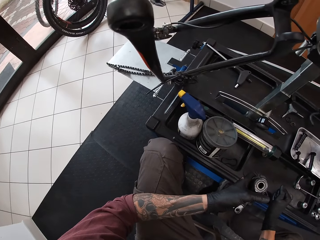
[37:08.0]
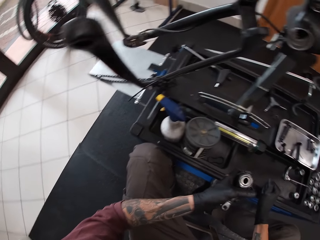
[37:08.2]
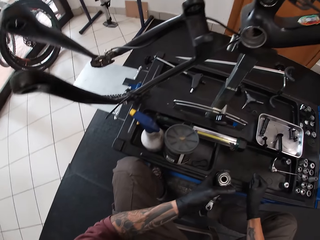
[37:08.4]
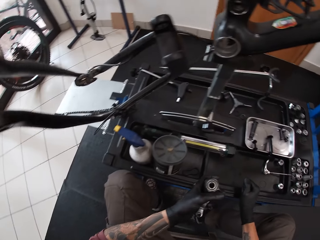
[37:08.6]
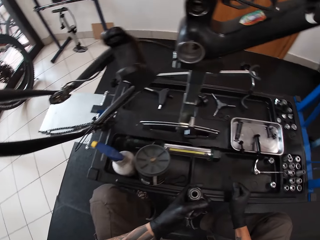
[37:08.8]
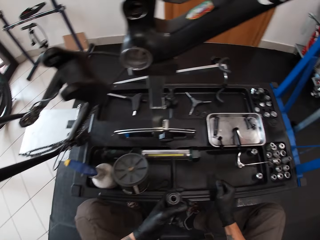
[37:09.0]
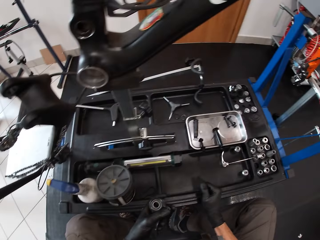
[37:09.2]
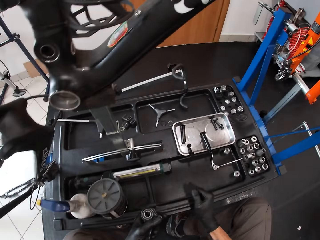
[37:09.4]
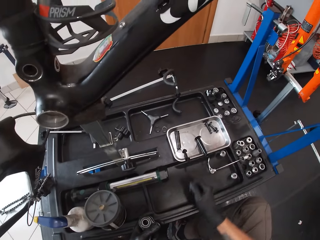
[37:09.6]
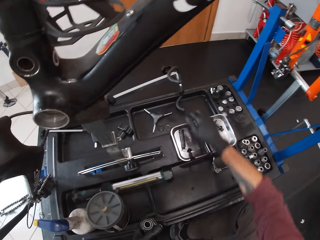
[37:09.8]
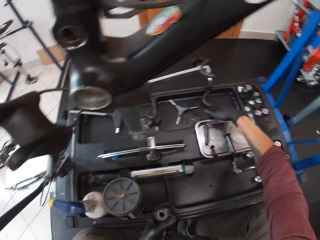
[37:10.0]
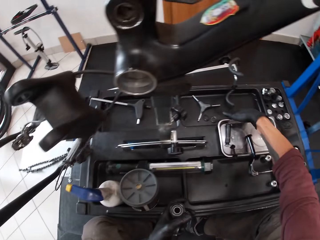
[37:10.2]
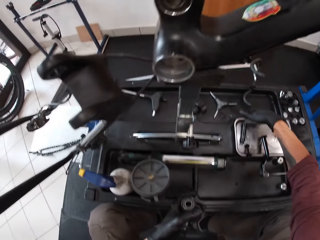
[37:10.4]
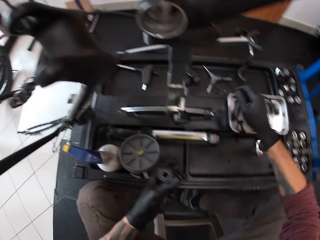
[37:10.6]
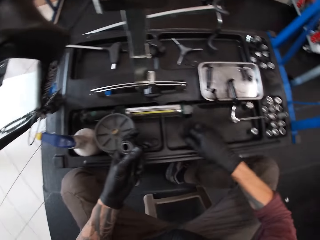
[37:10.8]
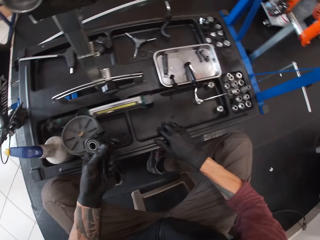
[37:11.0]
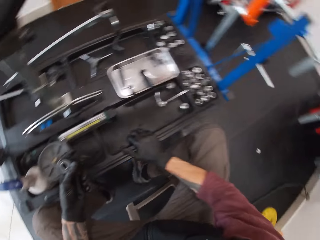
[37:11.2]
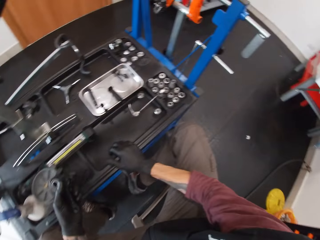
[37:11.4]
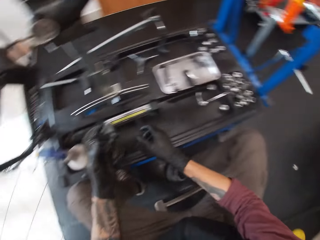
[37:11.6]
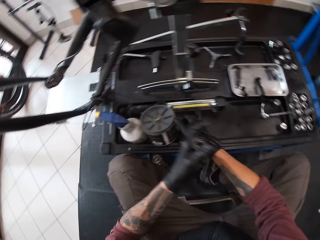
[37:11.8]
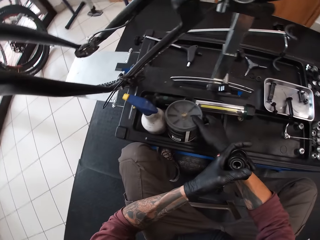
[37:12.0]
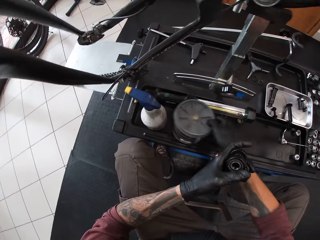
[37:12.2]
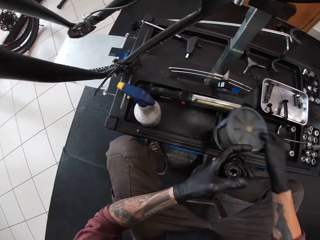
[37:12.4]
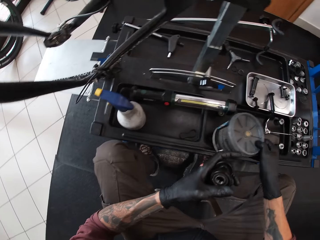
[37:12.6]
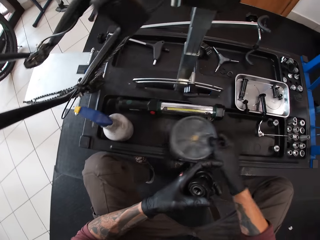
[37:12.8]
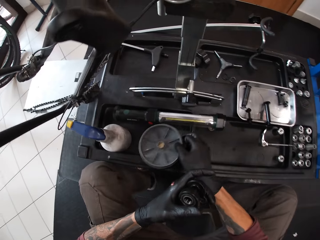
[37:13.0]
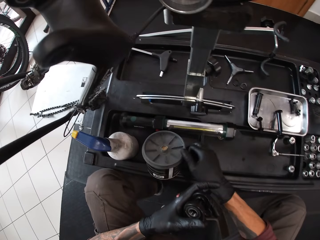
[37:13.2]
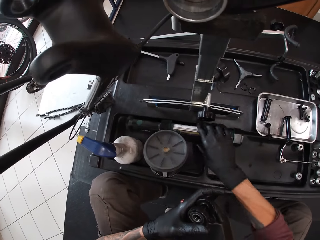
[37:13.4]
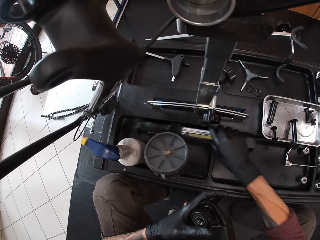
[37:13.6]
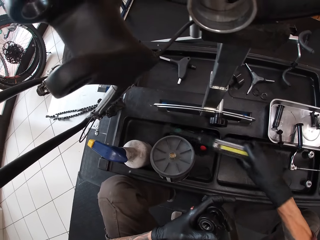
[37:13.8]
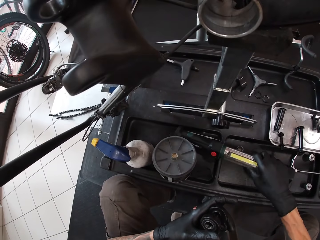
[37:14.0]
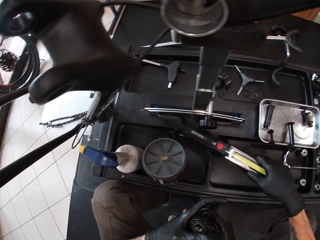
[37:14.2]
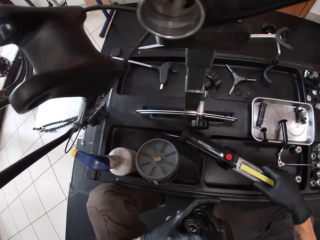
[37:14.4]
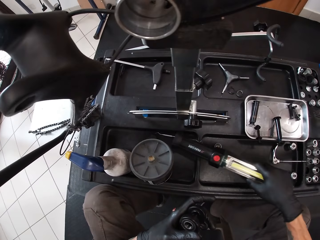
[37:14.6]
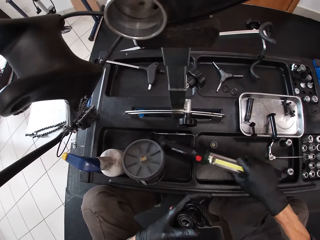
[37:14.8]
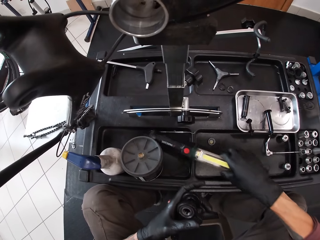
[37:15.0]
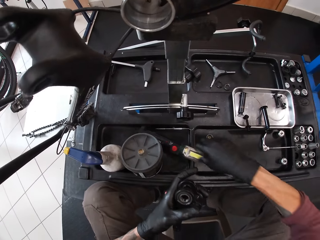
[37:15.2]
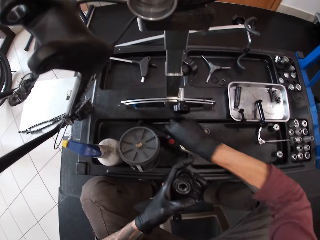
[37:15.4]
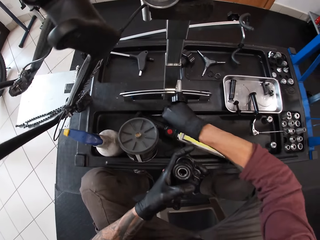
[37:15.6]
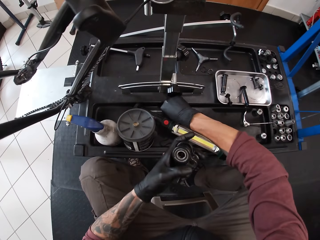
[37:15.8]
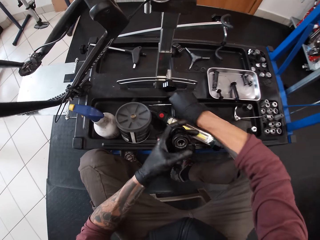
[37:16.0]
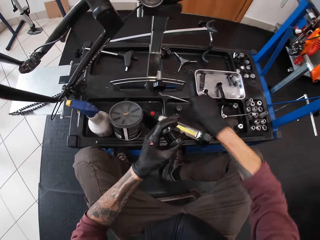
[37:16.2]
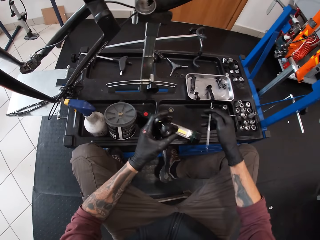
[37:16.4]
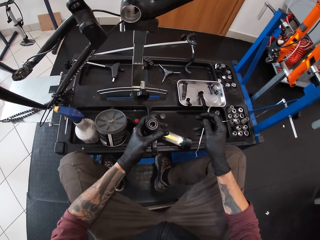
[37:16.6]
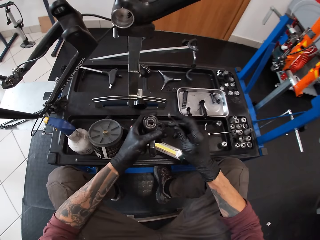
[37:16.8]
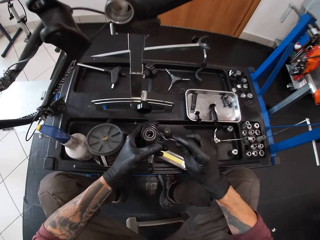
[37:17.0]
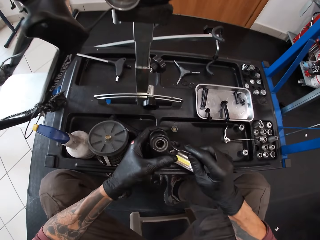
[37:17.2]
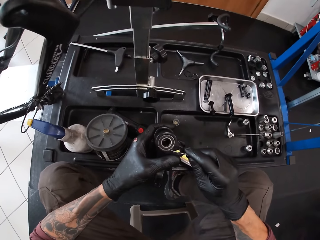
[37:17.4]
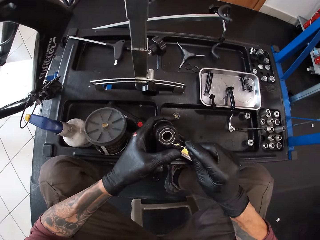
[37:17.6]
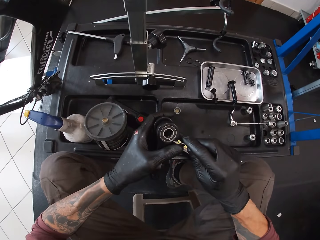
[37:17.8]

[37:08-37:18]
The camera wearer looks around. He picks up a can from the table with his right hand. He moves dumbbell plates on the table. He places the can on the table with his right hand. He picks up a torch on the table with his right hand. He moves a metal. He places the torch on the table with his right hand. He picks up a metal rod on the table with his right hand.

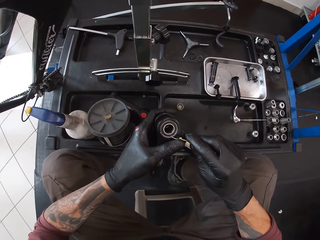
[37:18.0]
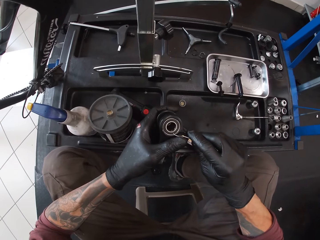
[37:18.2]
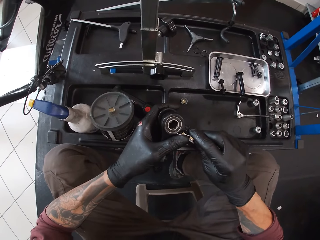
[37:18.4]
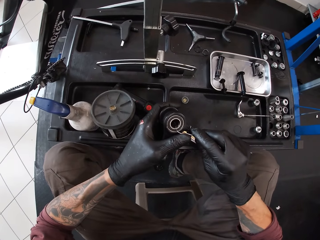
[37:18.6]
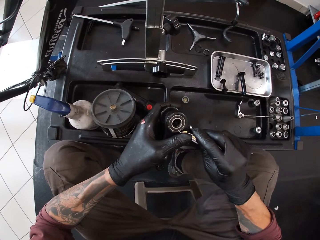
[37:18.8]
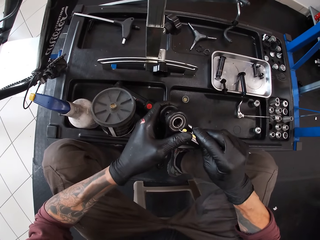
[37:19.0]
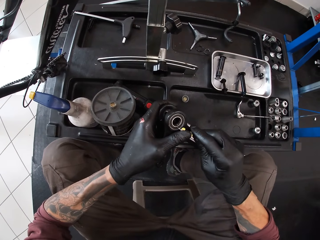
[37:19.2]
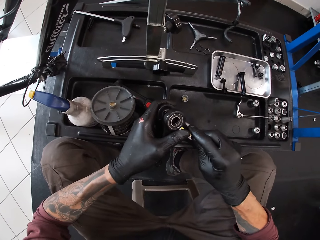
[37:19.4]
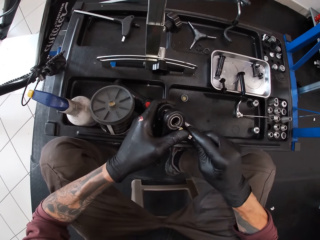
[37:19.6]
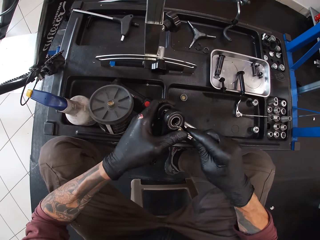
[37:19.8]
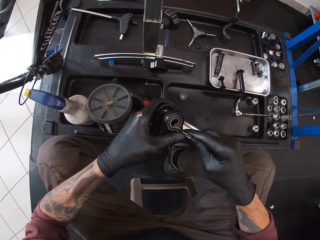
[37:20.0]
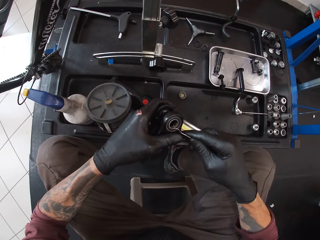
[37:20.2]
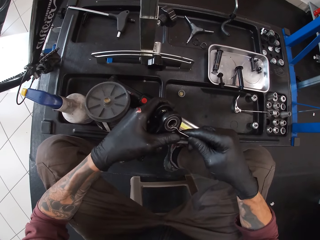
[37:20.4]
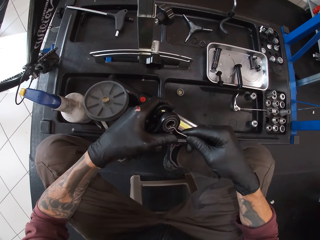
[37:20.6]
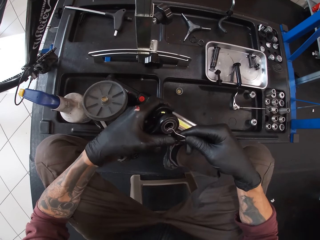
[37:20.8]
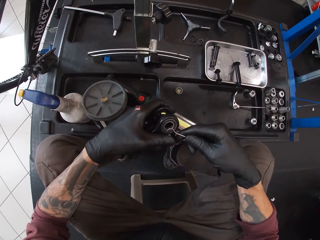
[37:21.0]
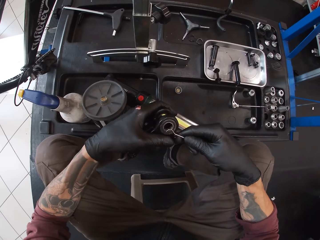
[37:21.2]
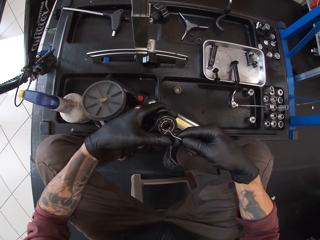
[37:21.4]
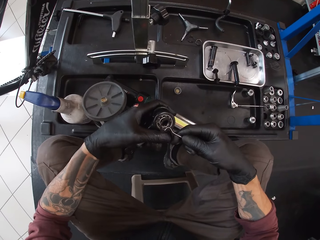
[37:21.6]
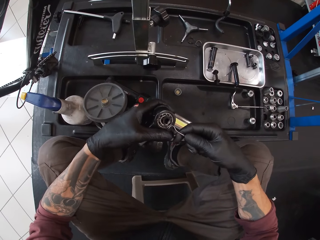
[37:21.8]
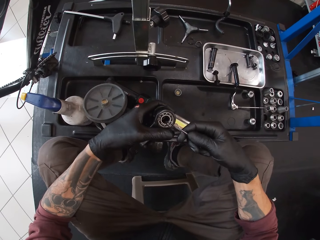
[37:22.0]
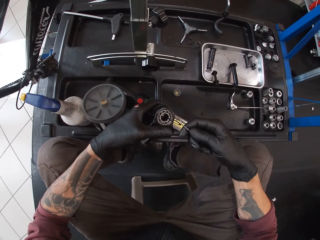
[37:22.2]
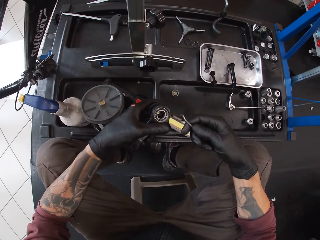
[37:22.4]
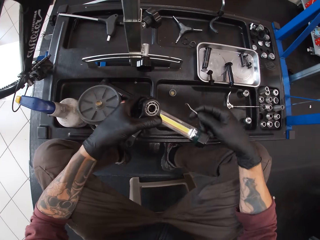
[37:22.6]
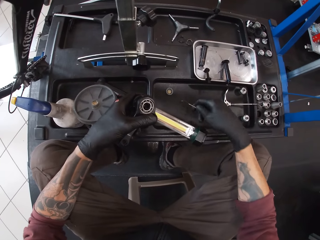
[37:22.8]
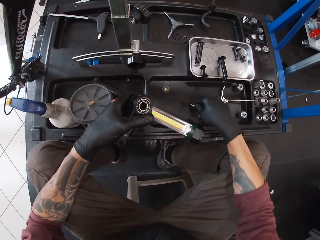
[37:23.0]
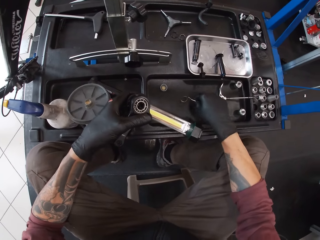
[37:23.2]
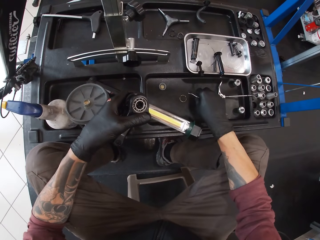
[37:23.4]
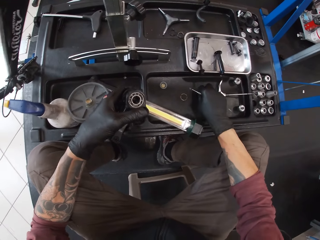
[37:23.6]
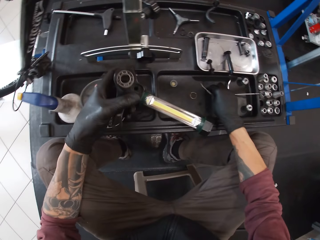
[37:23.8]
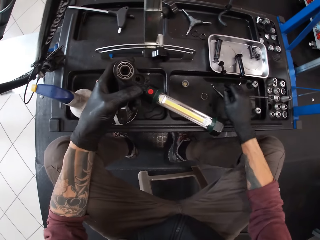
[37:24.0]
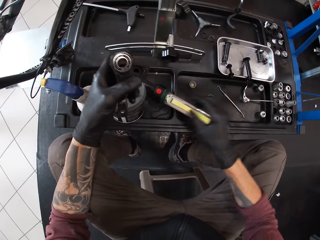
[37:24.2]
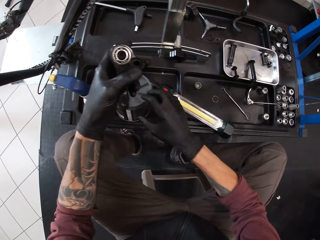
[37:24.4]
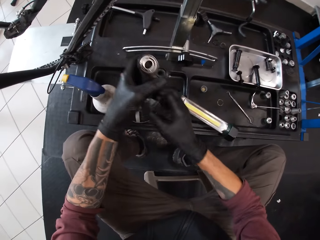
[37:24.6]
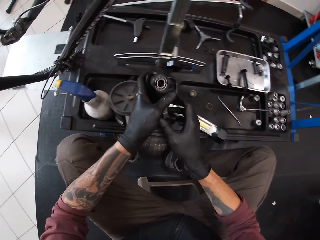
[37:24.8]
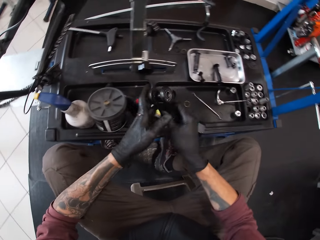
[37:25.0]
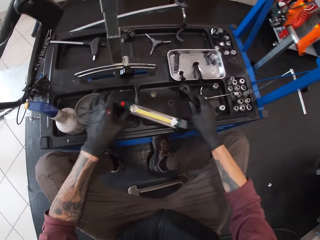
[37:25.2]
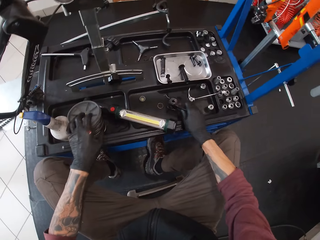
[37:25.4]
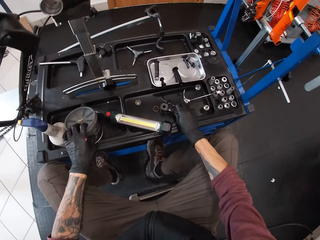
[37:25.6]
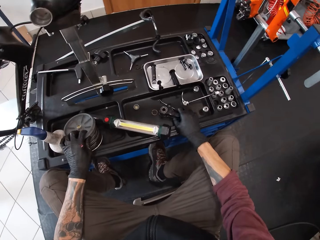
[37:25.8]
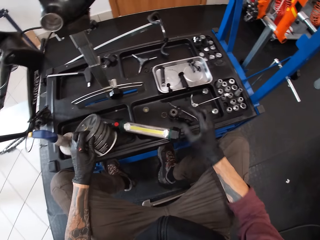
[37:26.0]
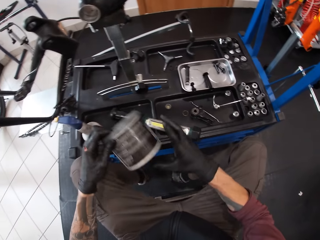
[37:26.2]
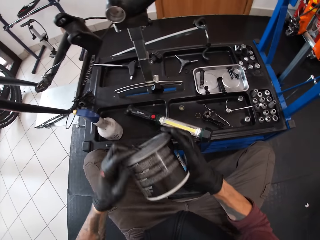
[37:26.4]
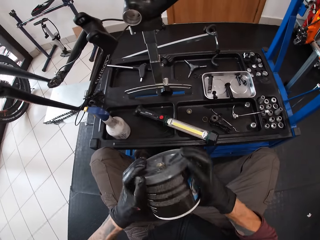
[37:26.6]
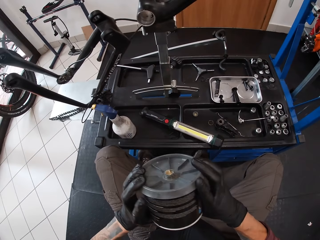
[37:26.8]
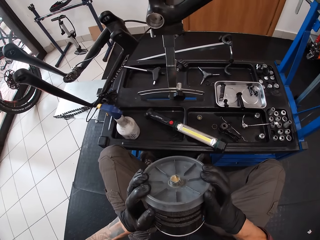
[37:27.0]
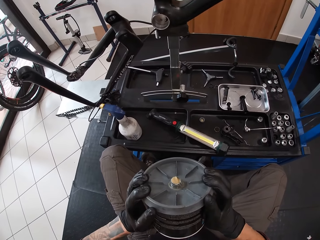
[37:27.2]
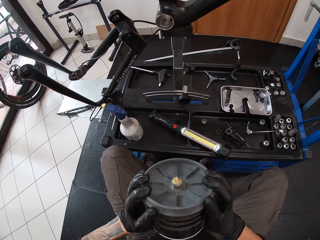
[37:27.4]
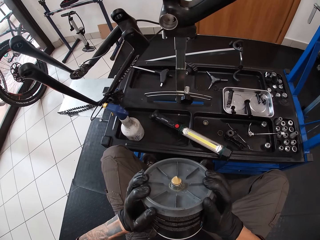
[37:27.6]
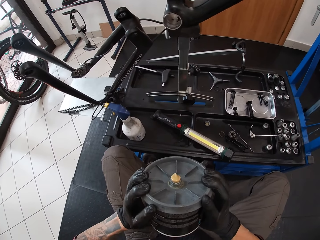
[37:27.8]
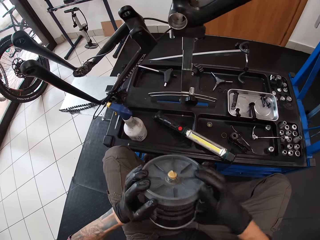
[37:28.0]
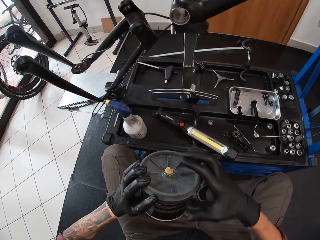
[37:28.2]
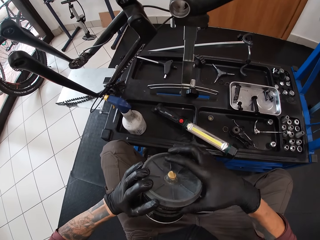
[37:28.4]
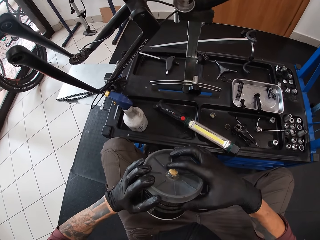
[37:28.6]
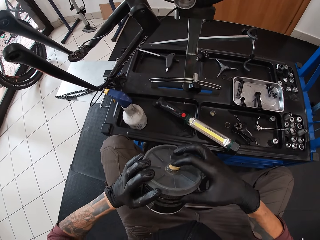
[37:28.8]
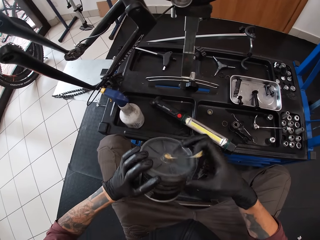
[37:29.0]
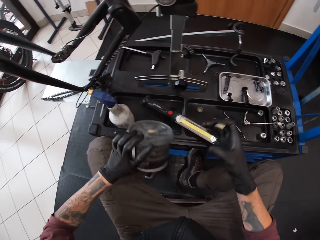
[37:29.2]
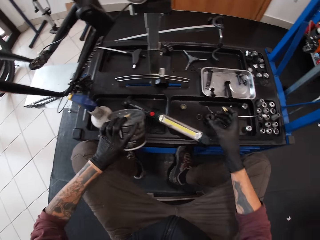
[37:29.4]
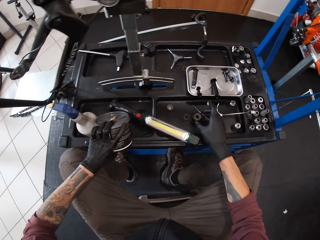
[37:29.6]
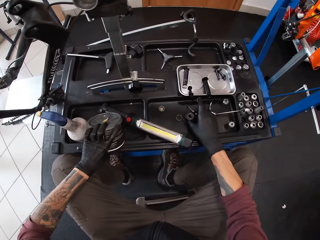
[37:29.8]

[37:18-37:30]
The camera wearer pokes the bicycle pedal in his left hand with the metal rod in his right hand. He picks out a ring from the bicycle pedal with the metal rod in his right hand. He places the ring on the table with the metal rod in his right hand. He places the metal rod on the table. He places the bicycle pedal from his right hand into his left hand, and places the bicycle pedal on the table with his right hand. He picks up a can on the table with his left hand. He holds the can with both hands. He squeezes grease out of the can with both hands. He scoops grease from the can with his right hand, with his finger.
